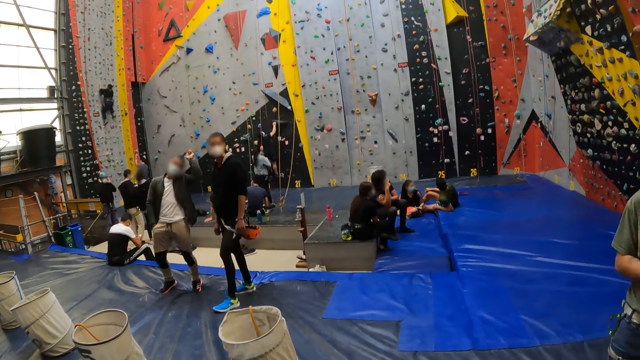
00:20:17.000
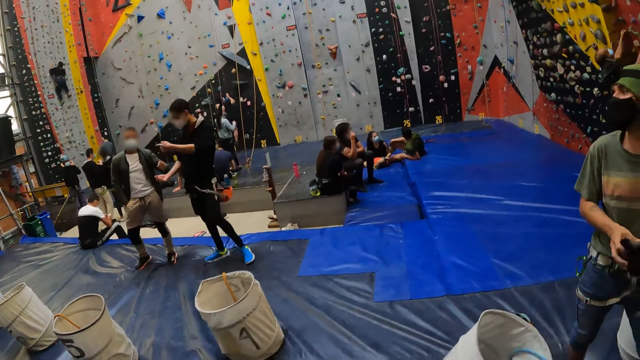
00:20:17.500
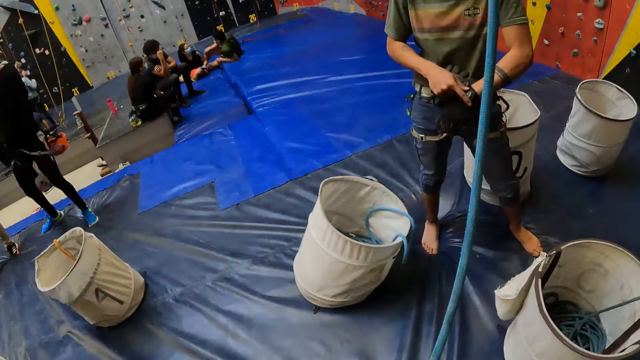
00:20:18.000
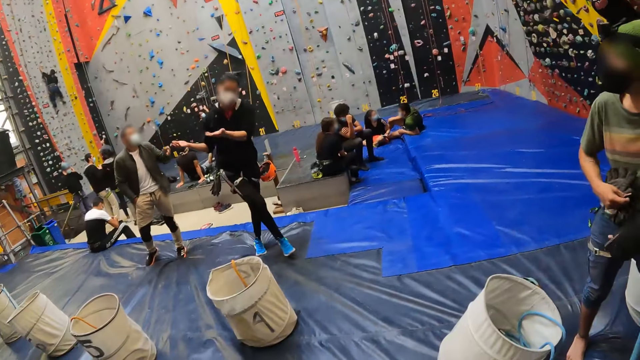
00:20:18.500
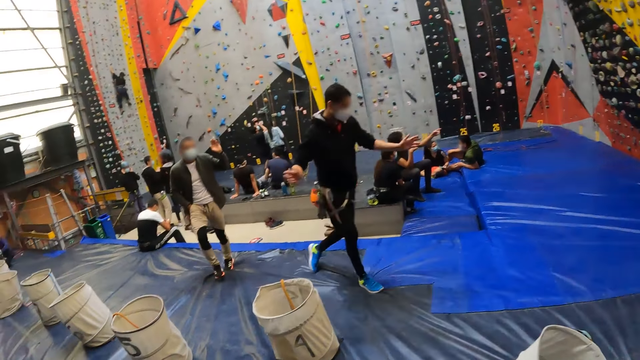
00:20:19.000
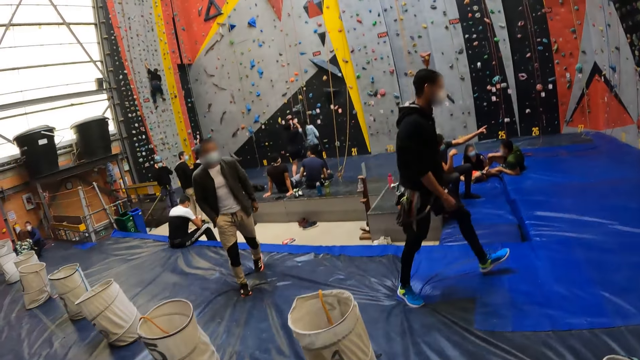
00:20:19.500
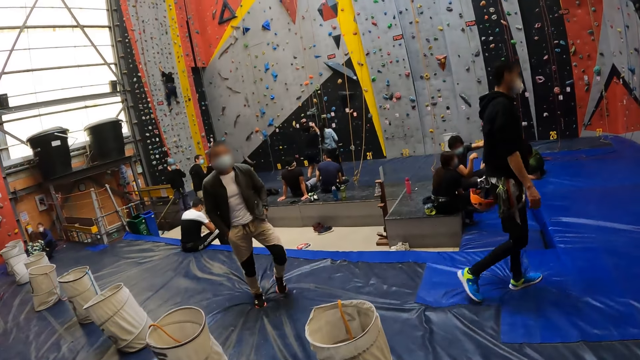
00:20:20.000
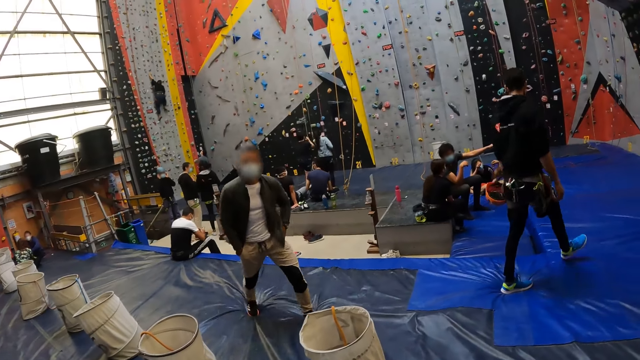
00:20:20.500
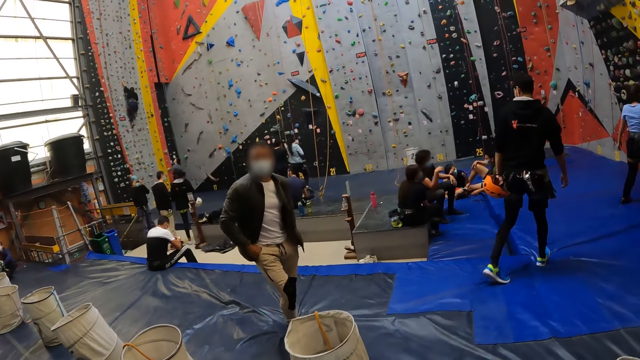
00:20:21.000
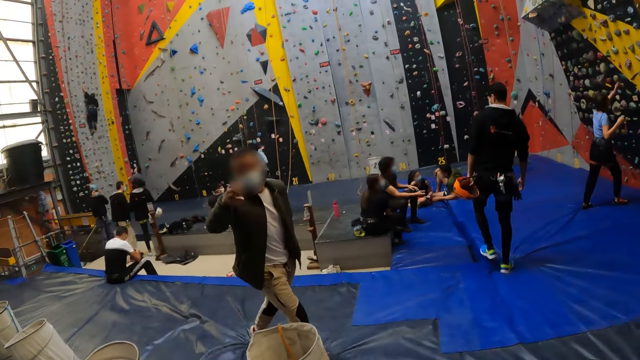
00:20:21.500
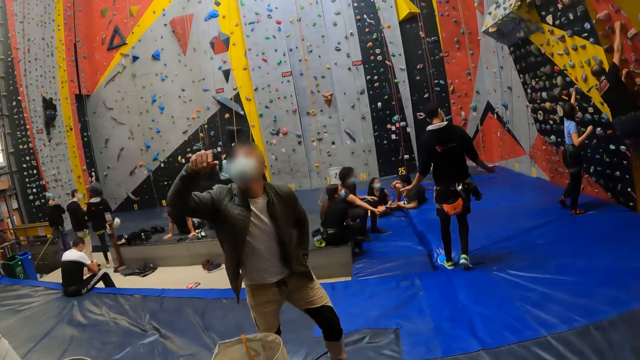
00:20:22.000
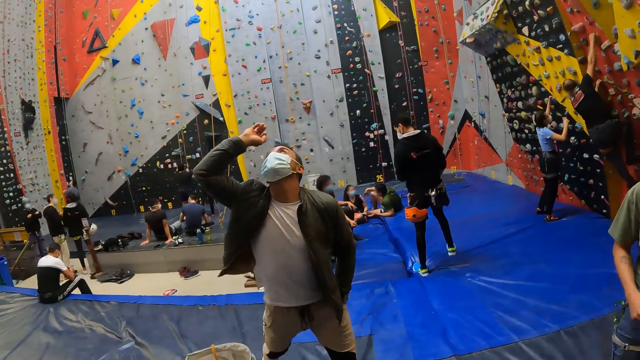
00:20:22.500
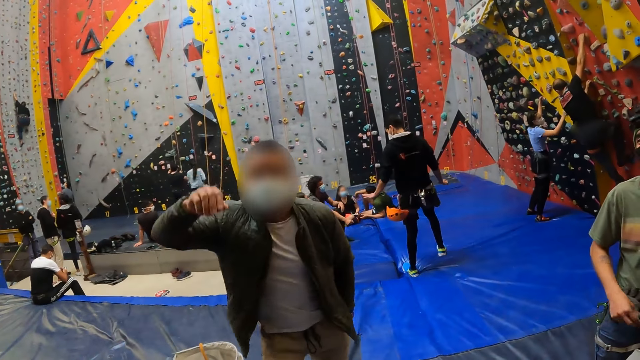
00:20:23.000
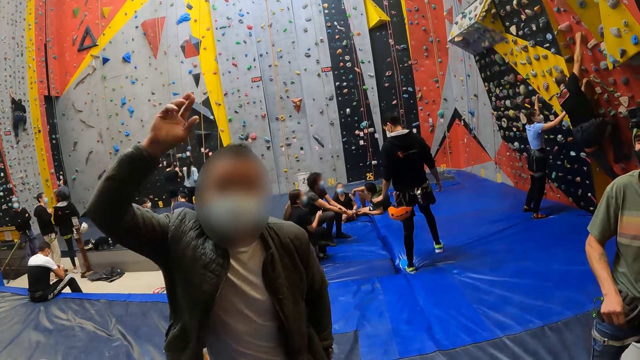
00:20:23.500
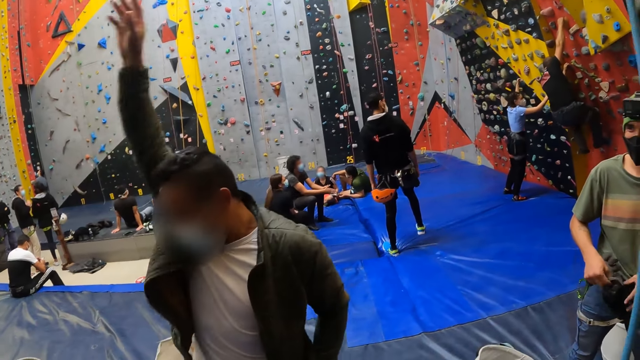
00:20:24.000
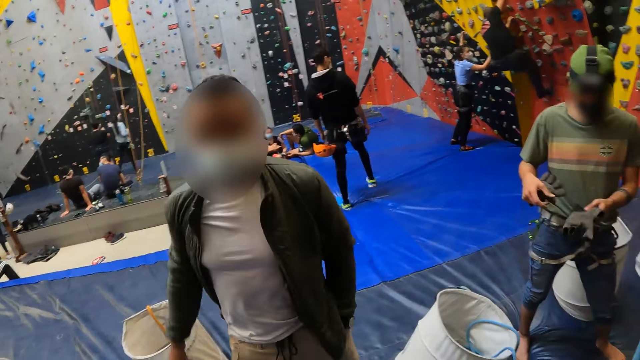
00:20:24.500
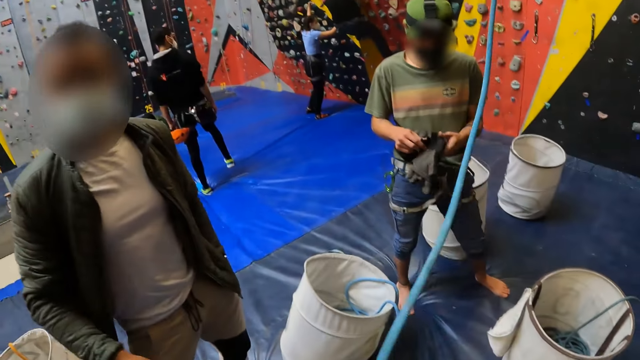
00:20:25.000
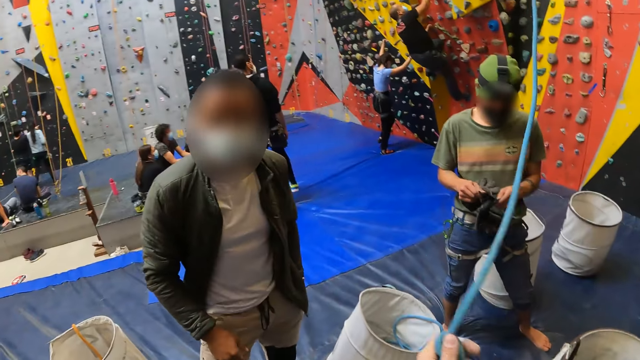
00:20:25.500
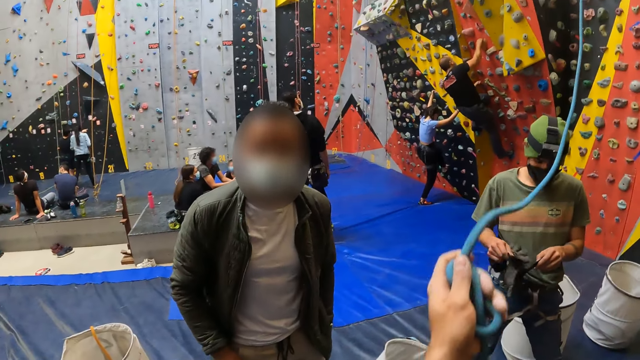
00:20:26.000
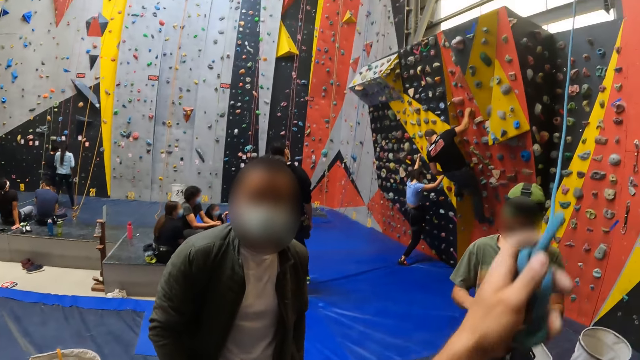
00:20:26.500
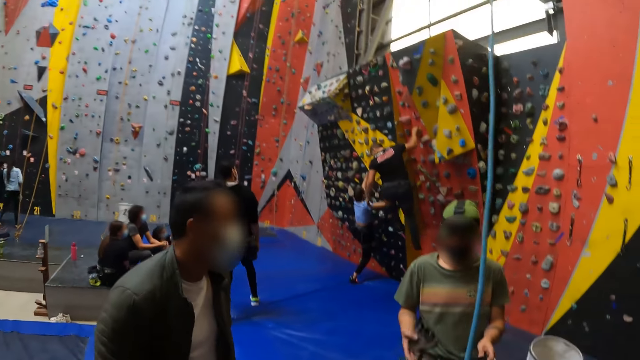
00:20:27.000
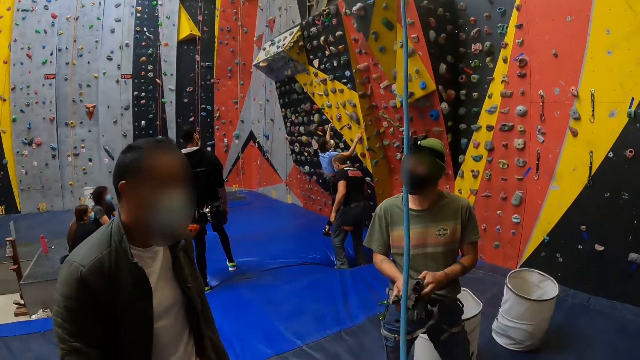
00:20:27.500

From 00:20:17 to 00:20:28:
A man opens a glove. The camera wearer turns around. Another man interacts with the camera wearer. The first man removes a glove. The camera wearer holds the rope. They lift the rope.

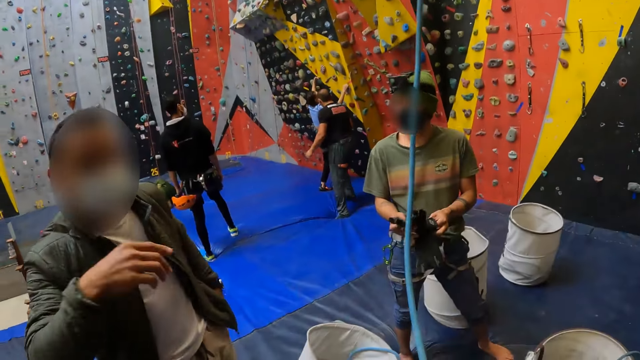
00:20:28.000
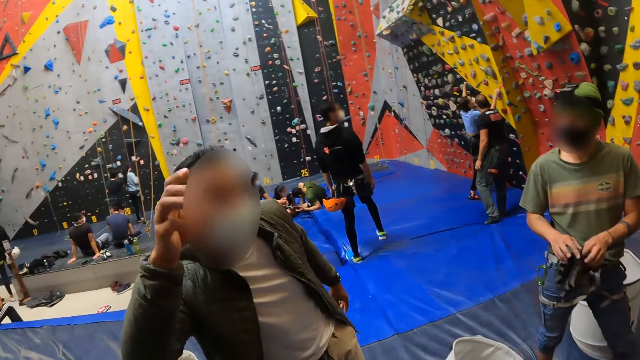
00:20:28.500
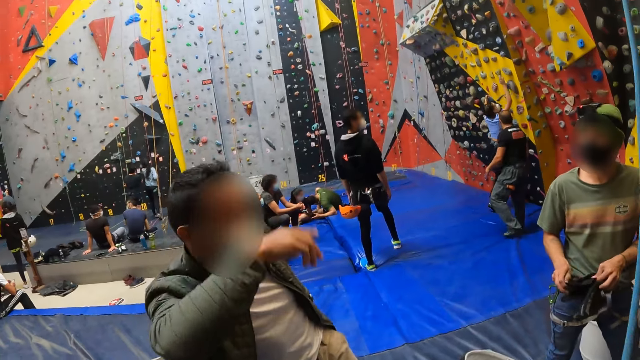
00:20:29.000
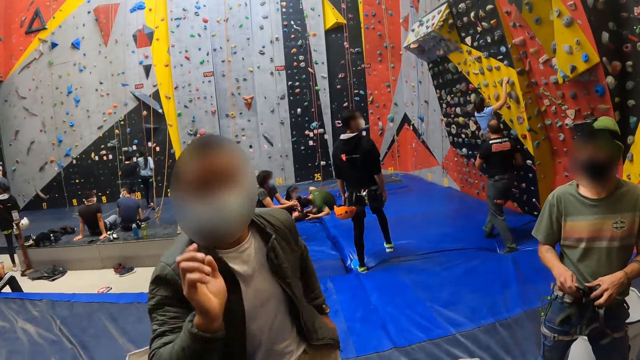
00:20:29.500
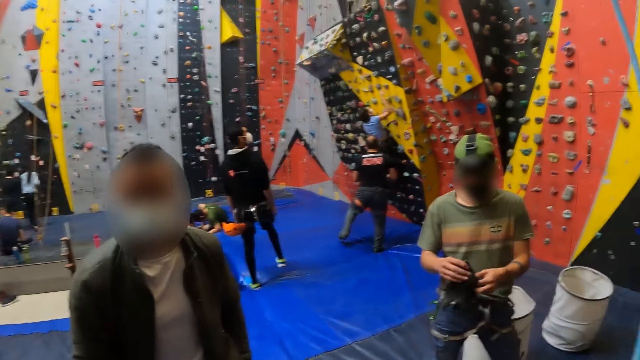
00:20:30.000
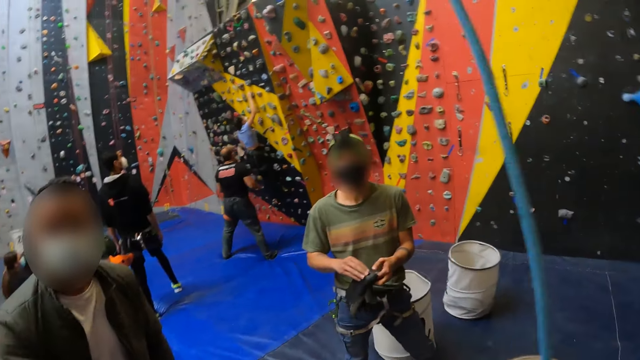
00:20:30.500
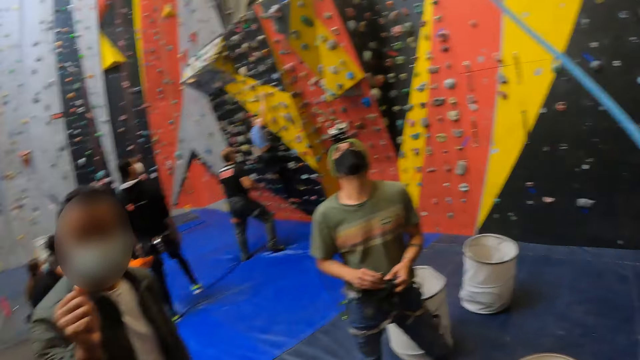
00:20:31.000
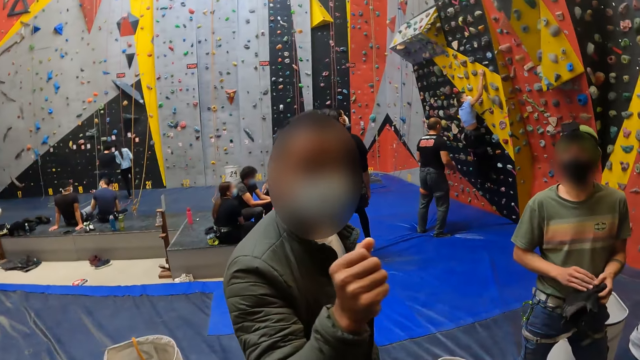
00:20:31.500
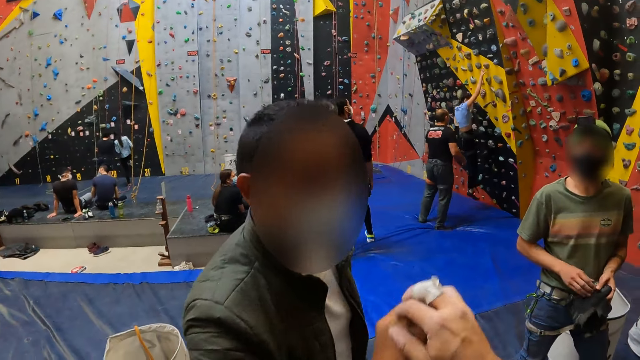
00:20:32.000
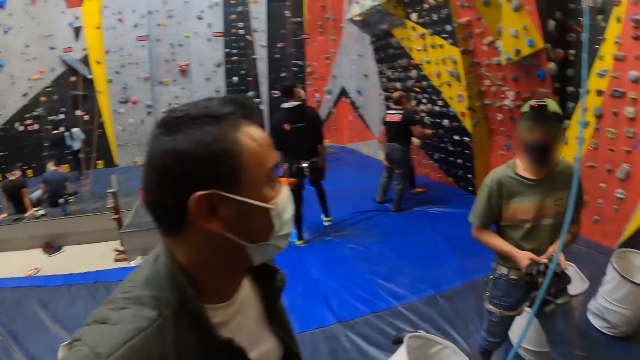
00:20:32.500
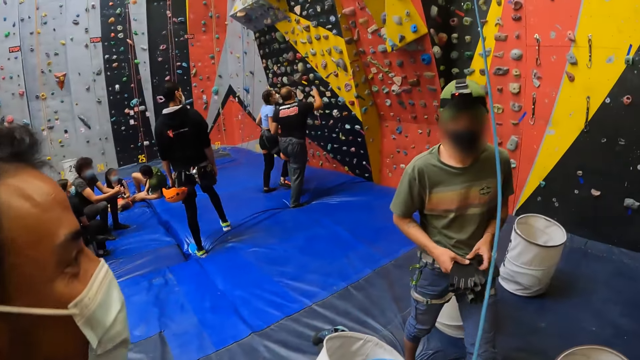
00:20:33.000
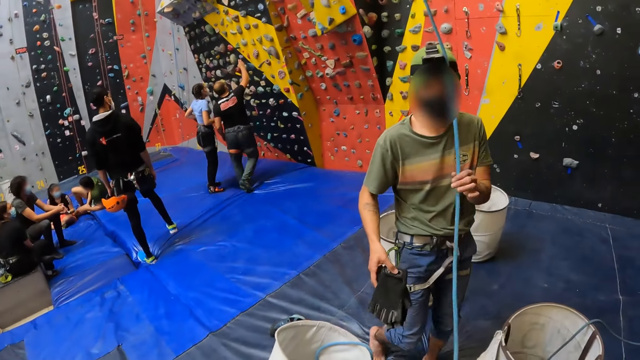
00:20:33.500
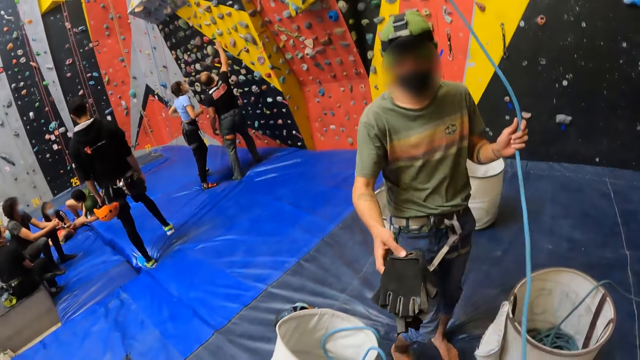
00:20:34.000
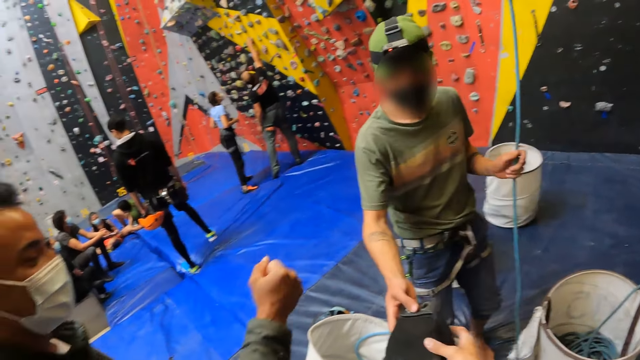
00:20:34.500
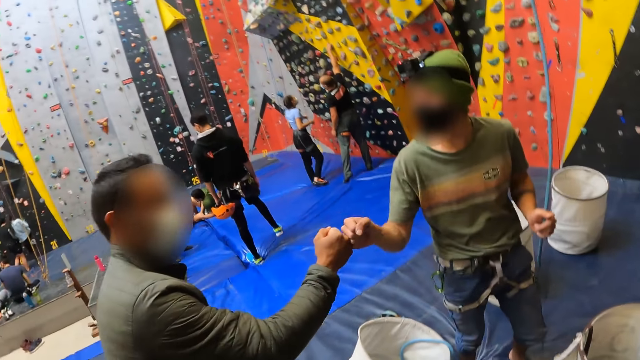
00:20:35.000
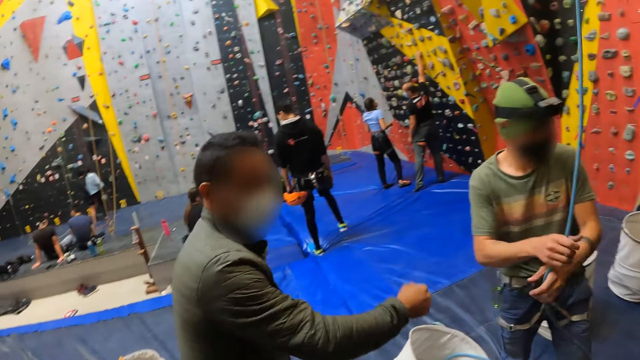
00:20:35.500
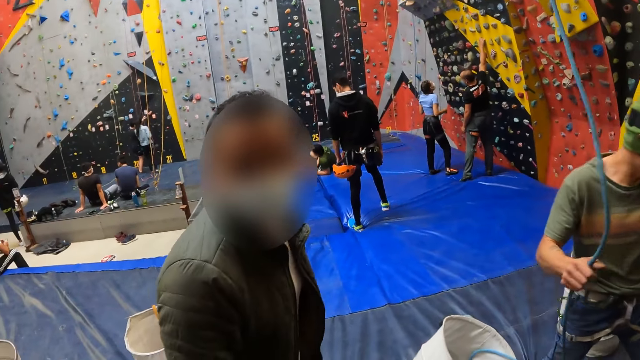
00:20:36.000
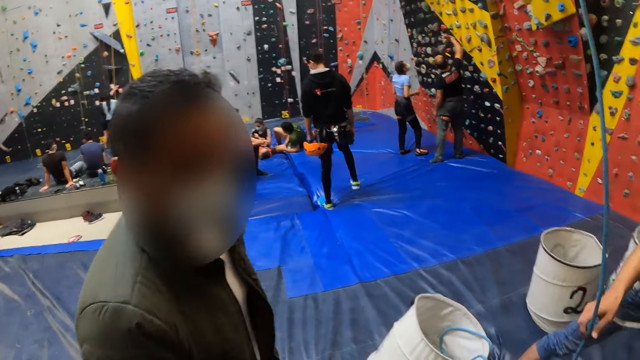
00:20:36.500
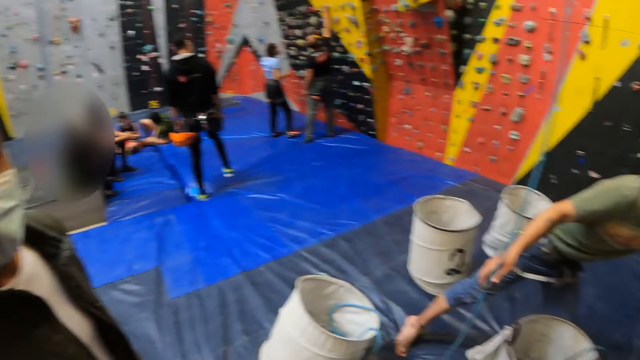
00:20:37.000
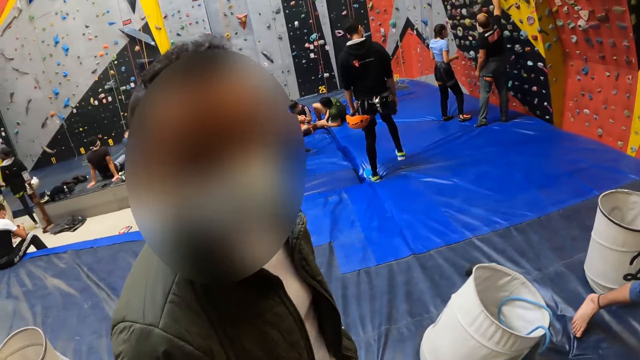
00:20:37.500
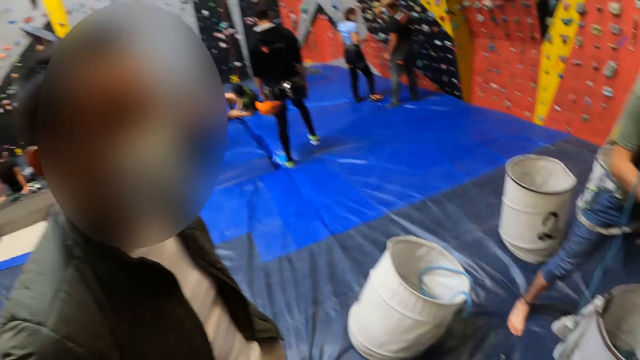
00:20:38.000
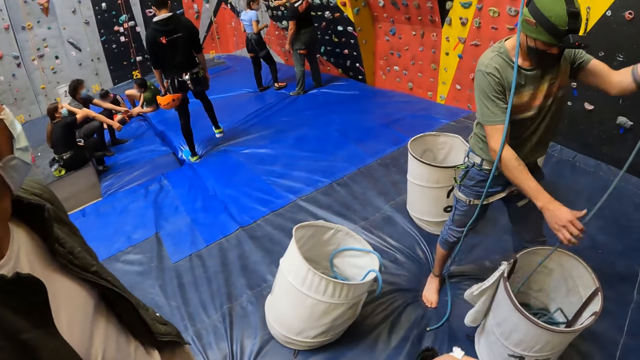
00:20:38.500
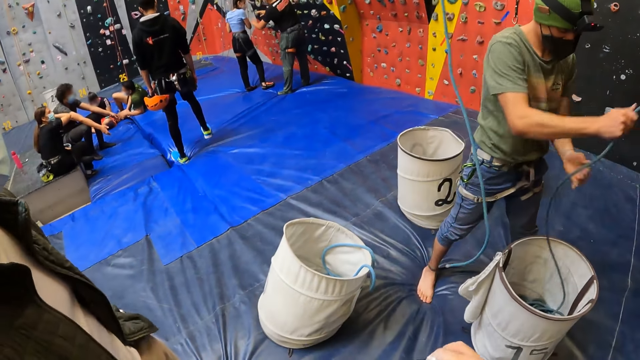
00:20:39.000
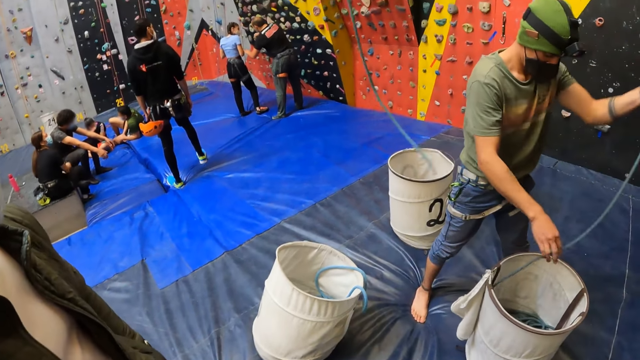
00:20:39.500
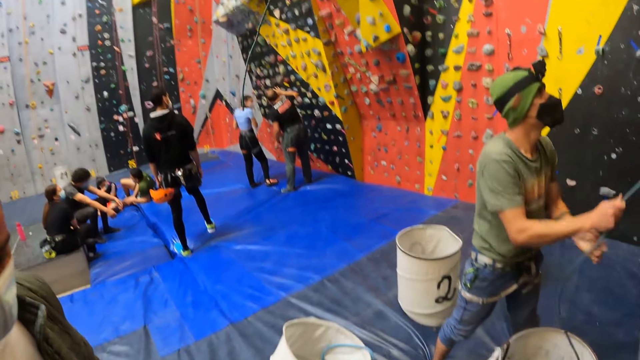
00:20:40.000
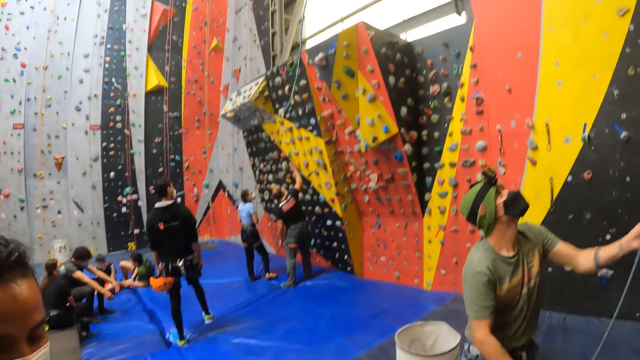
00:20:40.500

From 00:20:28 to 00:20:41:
A man adjusts gloves. The camera wearer shakes hands with another man. The first man holds a rope. The camera wearer picks the gloves from the first man. The other man interacts with the first man. The first man holds the rope with his right hand and pulls the rope.
